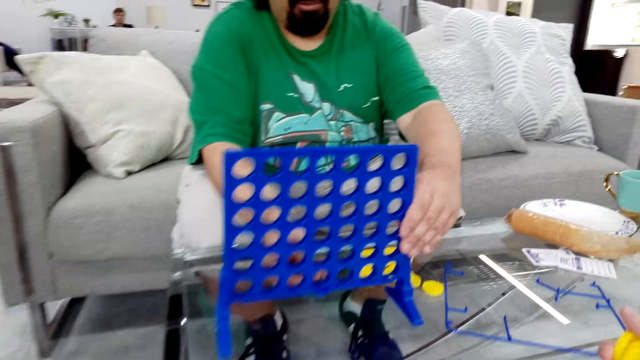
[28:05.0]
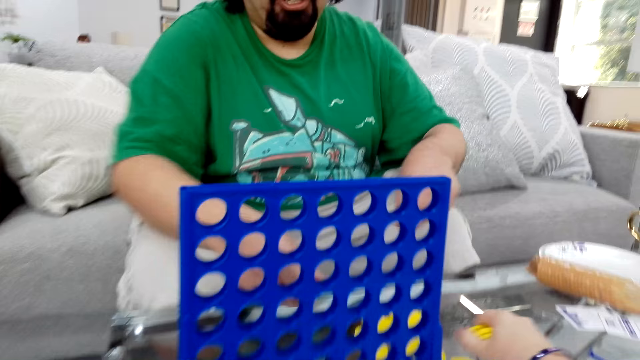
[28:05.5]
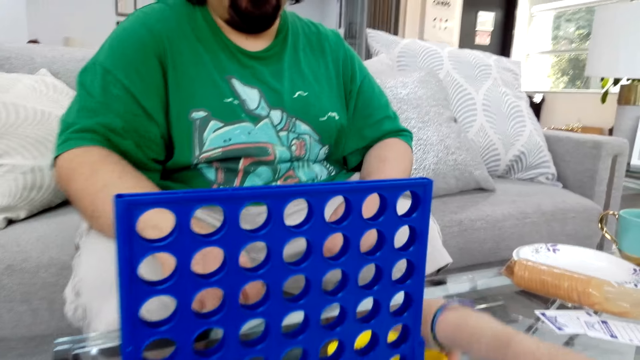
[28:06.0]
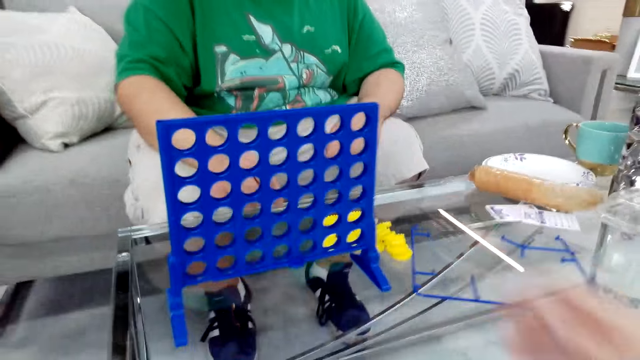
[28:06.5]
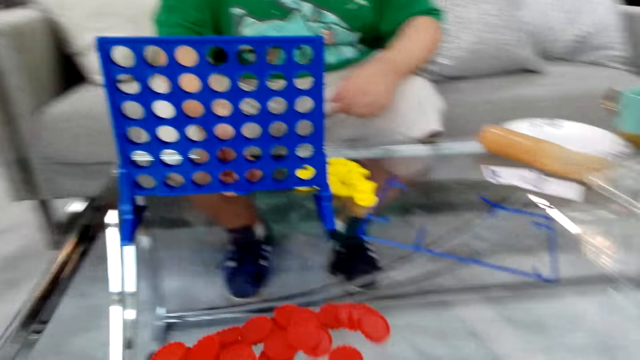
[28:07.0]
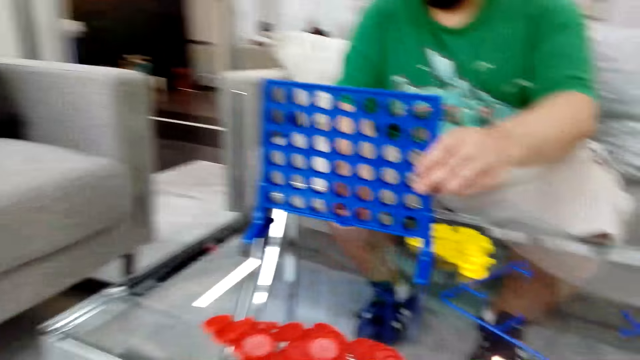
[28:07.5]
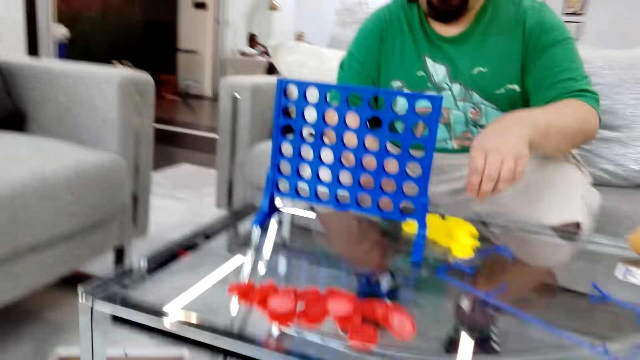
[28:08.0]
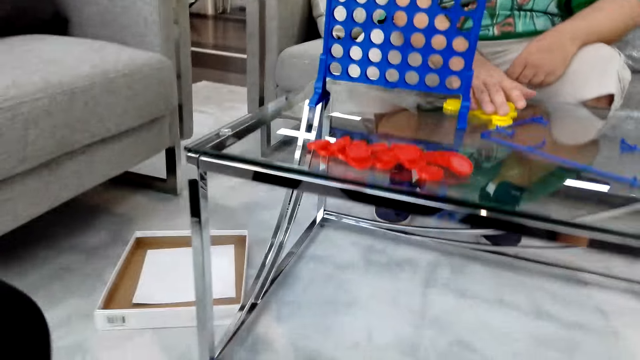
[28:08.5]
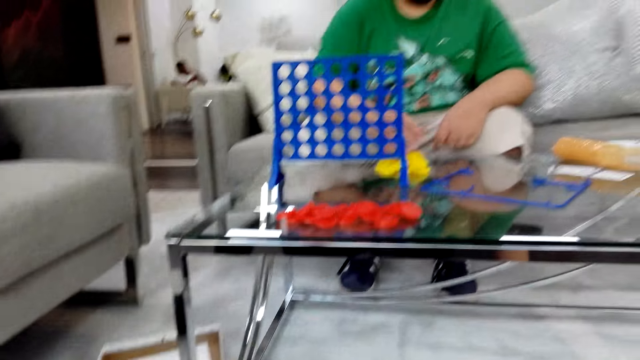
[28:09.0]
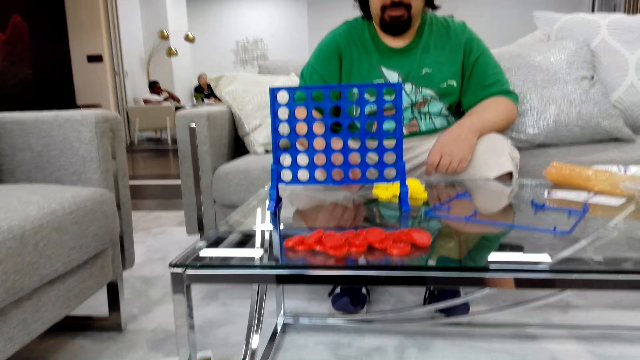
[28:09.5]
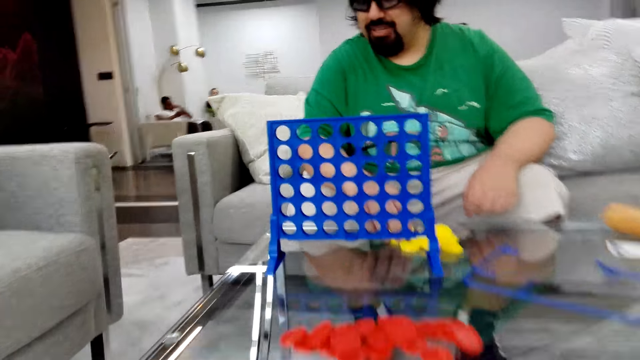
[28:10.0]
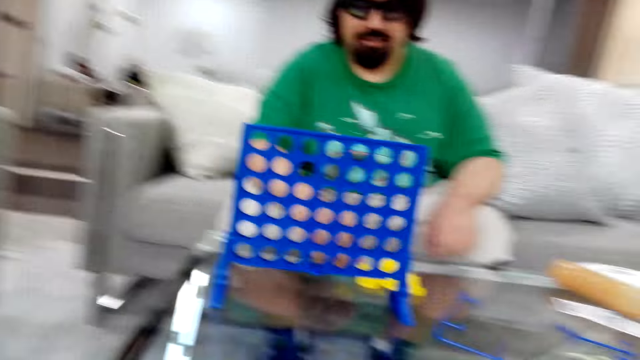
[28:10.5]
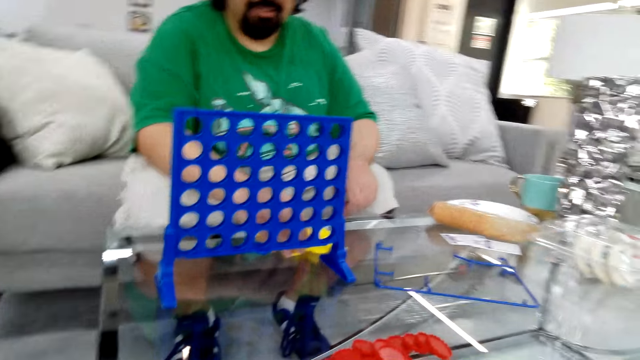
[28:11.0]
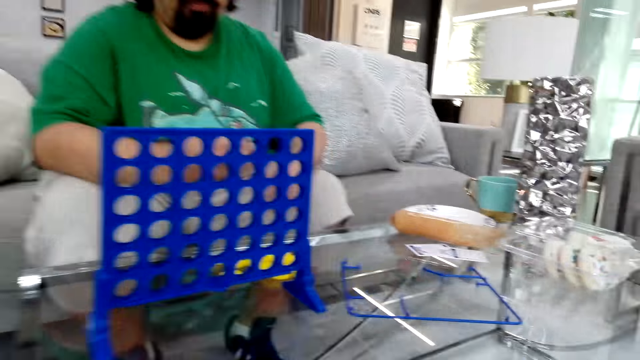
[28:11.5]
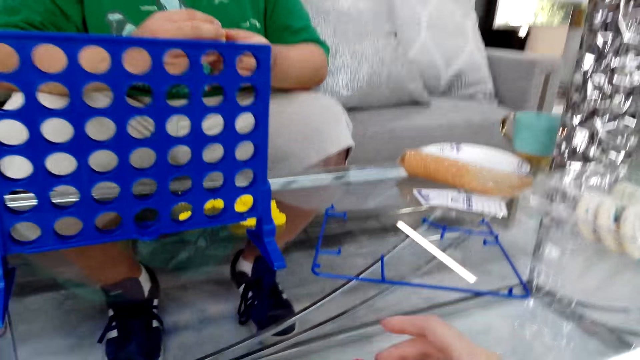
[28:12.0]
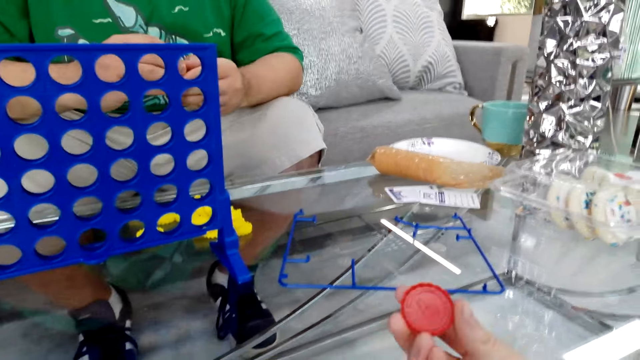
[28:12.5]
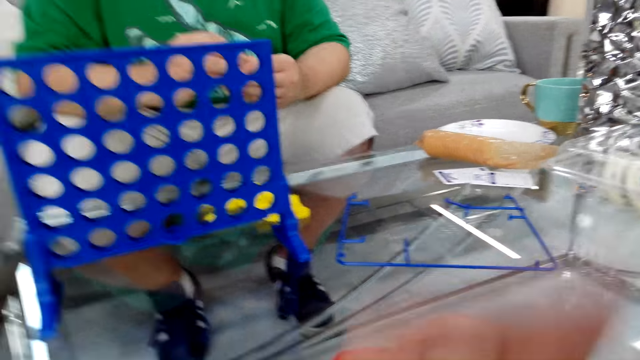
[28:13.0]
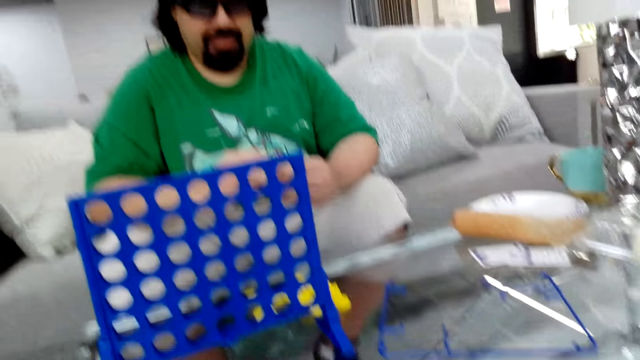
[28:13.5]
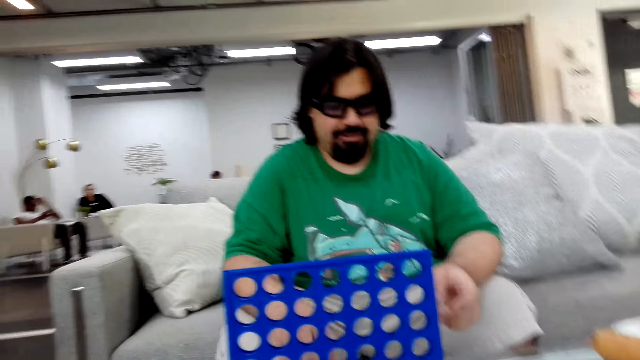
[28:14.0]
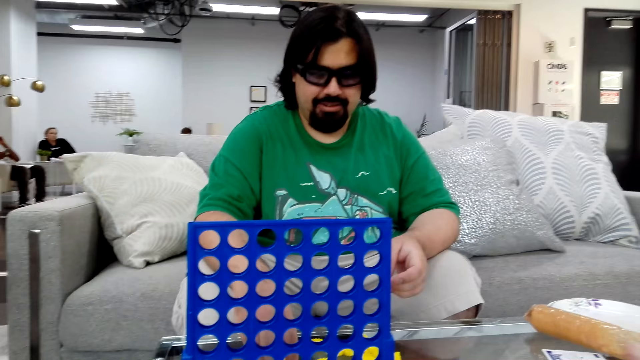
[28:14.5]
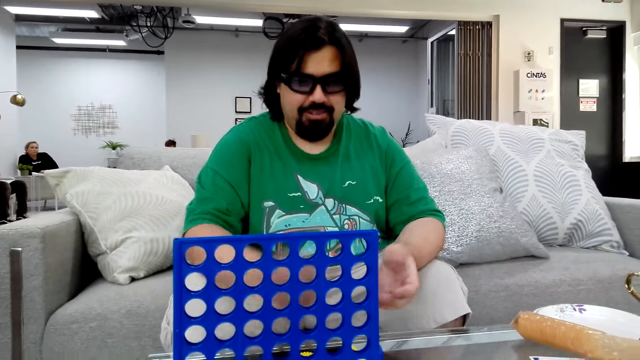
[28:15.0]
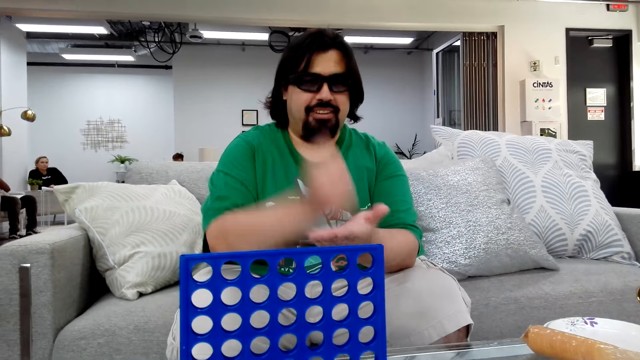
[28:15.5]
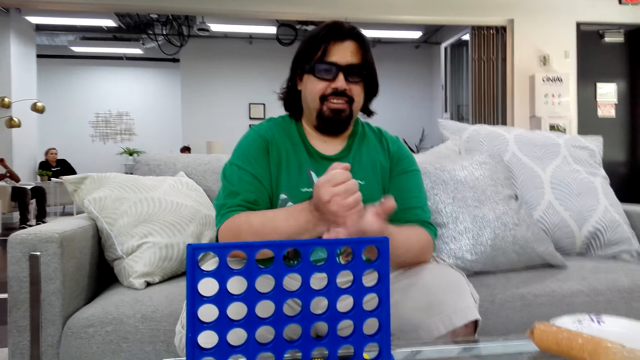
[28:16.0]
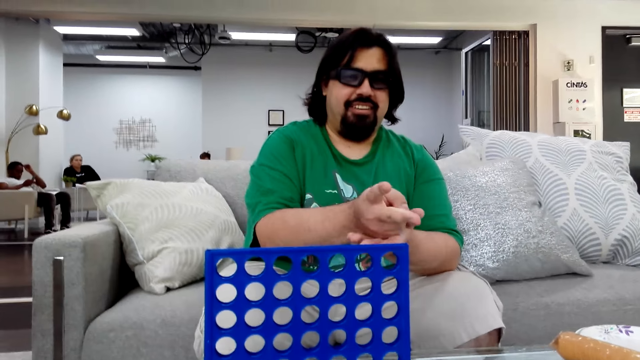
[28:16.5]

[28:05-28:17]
The camera wearer puts the poker chips on the table.

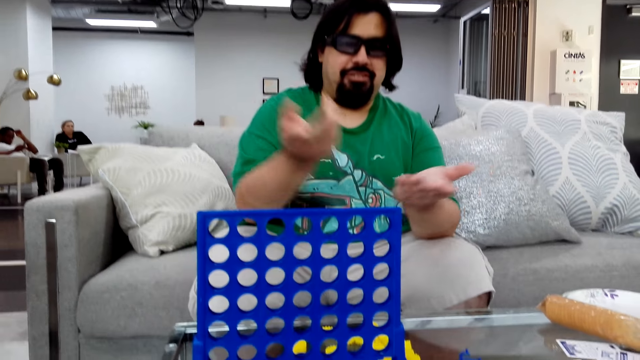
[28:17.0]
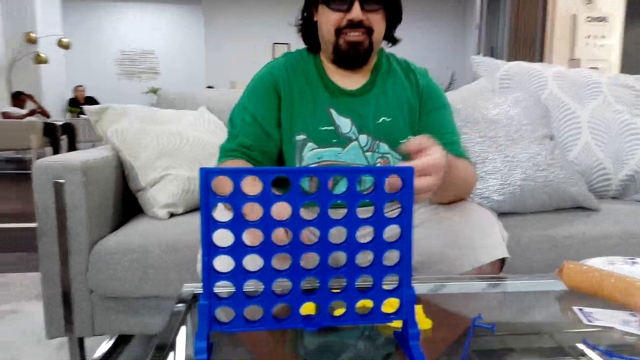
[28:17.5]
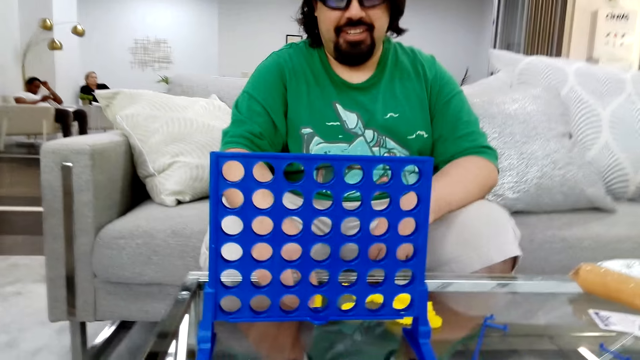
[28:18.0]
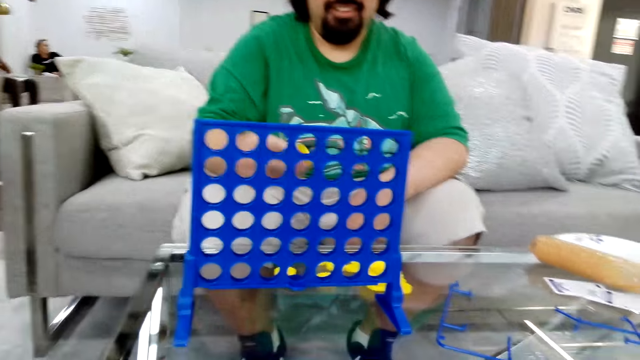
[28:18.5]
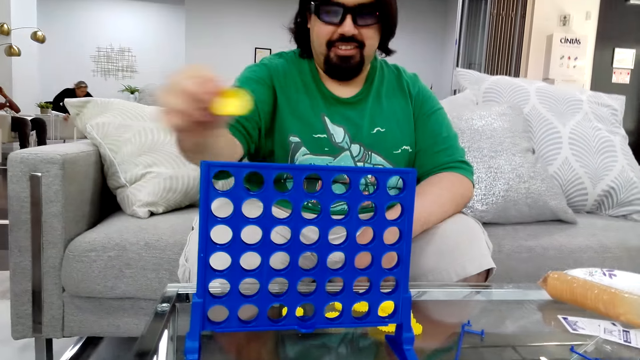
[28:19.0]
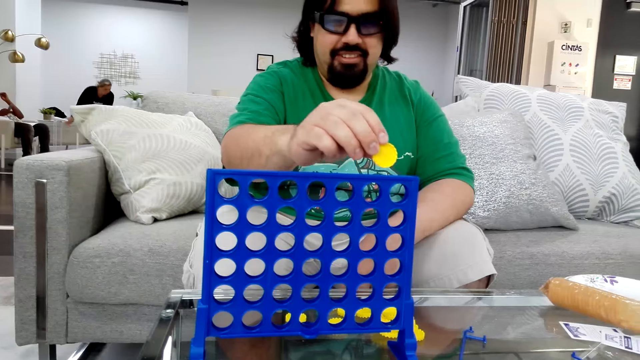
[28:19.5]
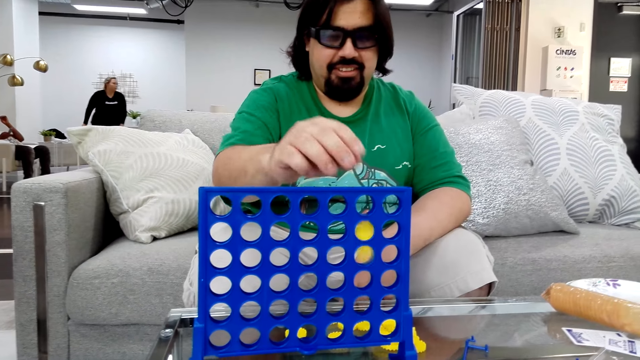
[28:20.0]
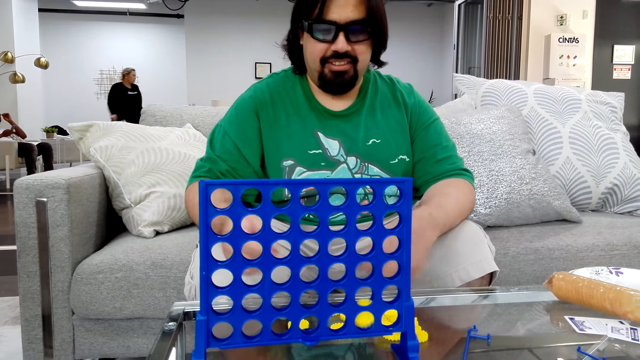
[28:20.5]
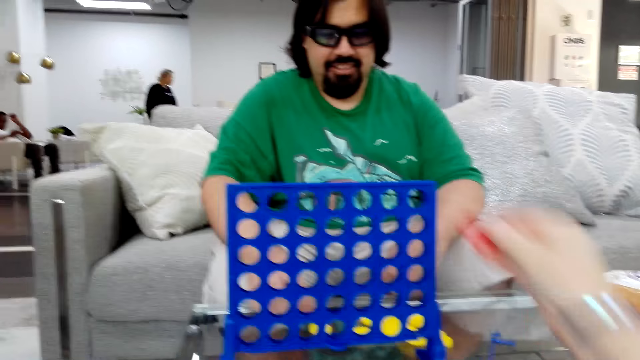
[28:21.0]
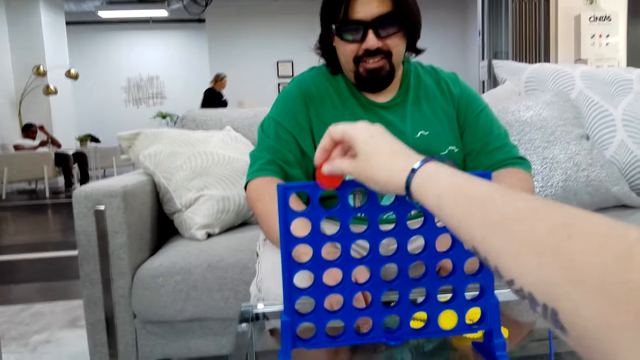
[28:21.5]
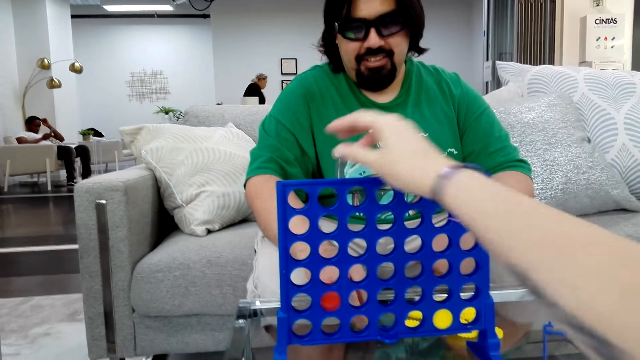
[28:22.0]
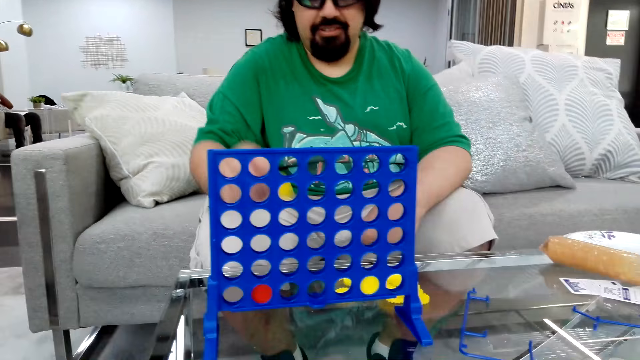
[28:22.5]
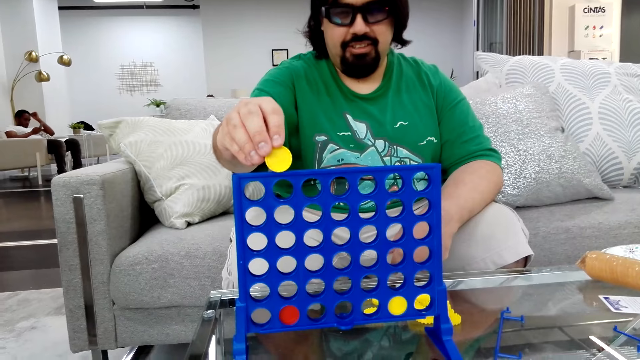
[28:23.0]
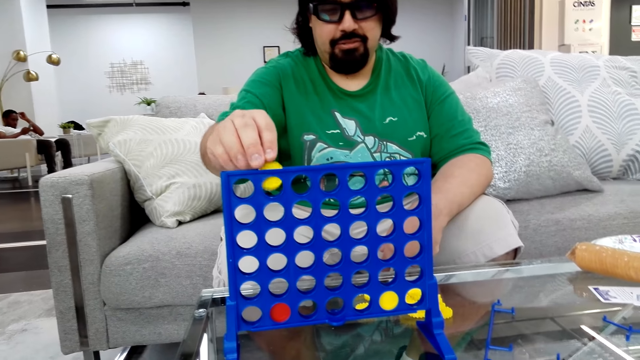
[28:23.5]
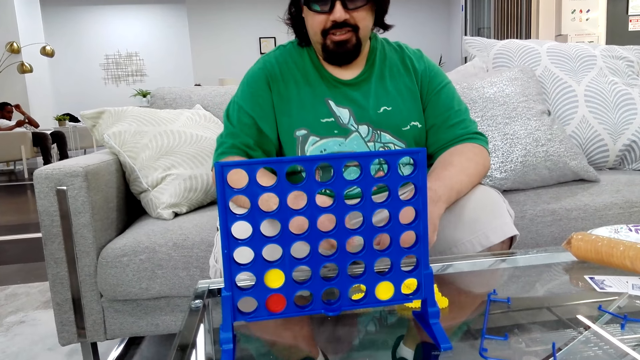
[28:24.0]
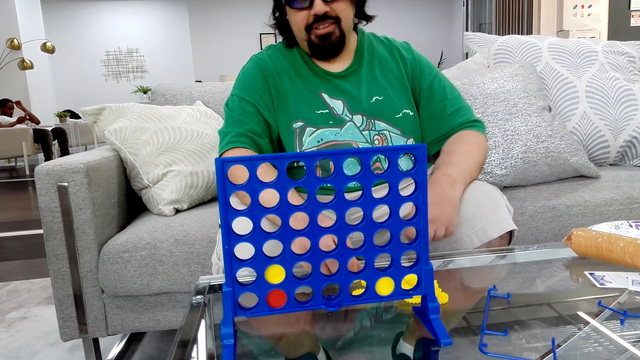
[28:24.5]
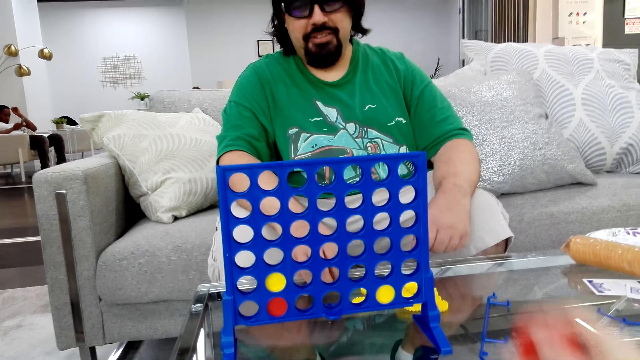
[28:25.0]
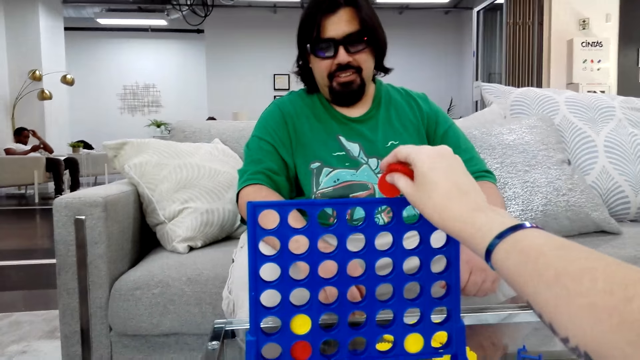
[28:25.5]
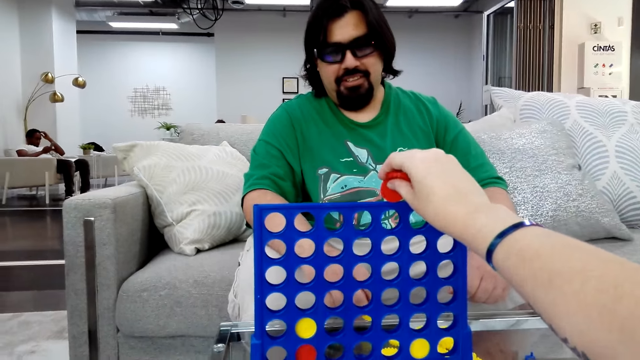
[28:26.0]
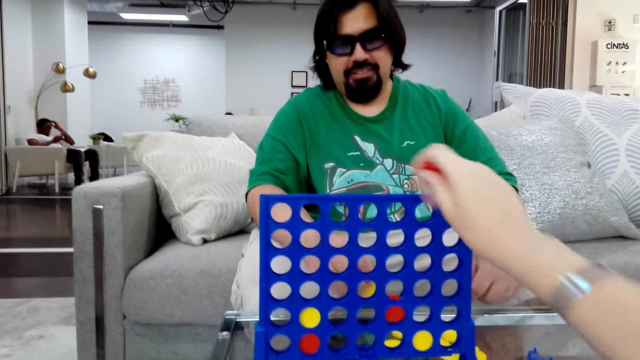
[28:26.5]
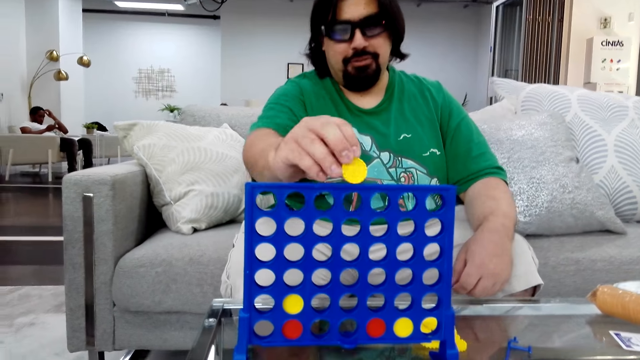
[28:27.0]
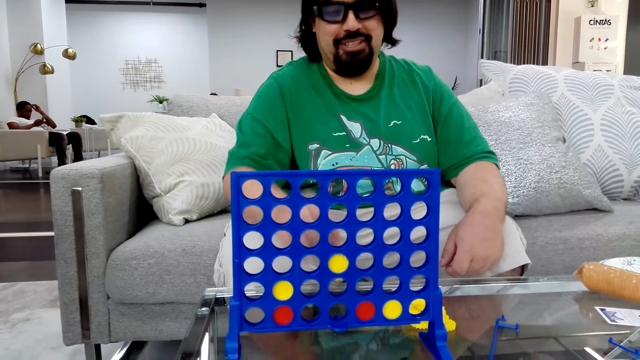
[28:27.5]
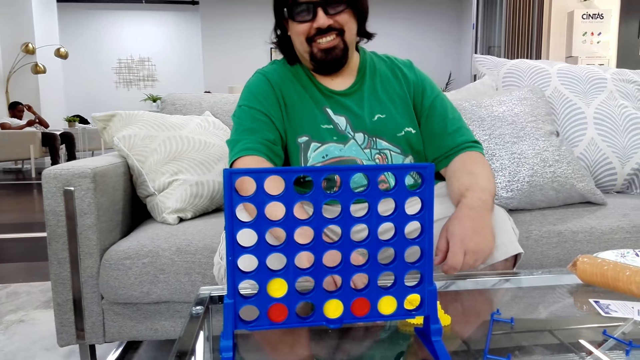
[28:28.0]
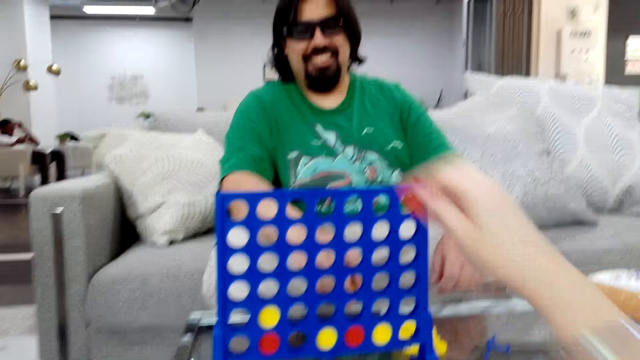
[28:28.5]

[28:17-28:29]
A man plays the Connect 4 game and drops the poker chips in the Connect board game stand. The camera wearer plays the Connect 4 game and drops the poker chips in the Connect board game stand. The man plays the Connect 4 game and drops the poker chips in the Connect board game stand. The camera wearer drops the poker chips in the Connect board game stand and plays the Connect 4 game. The man plays the Connect 4 game and drops the poker chips in the Connect board game stand.
